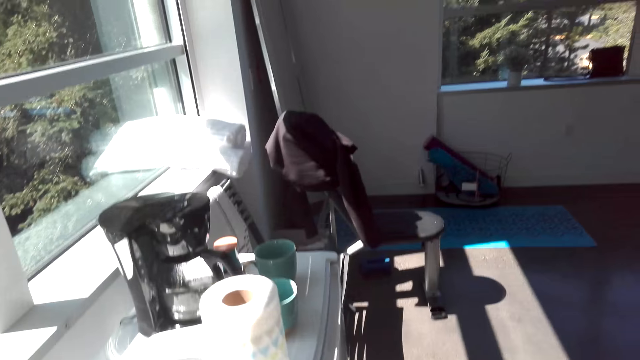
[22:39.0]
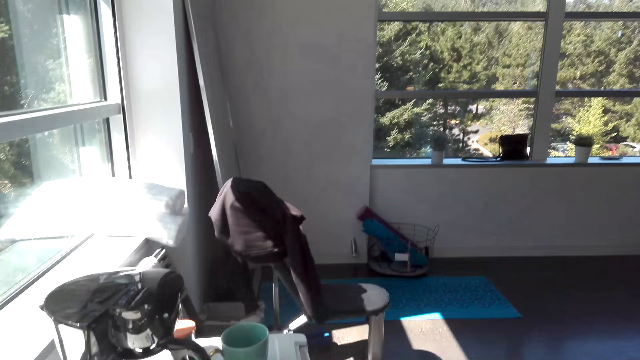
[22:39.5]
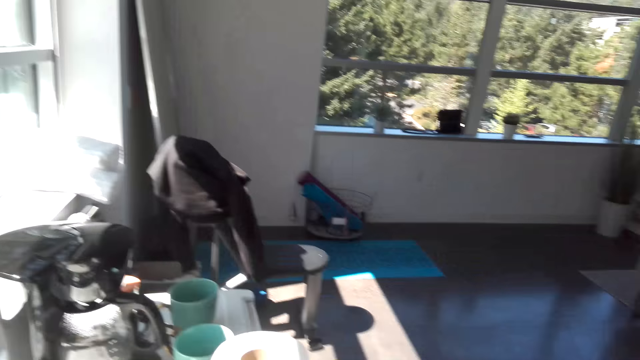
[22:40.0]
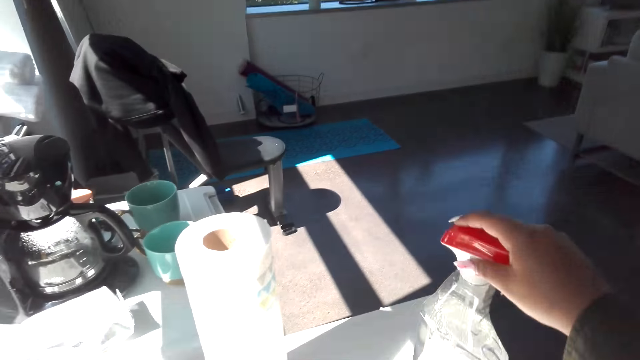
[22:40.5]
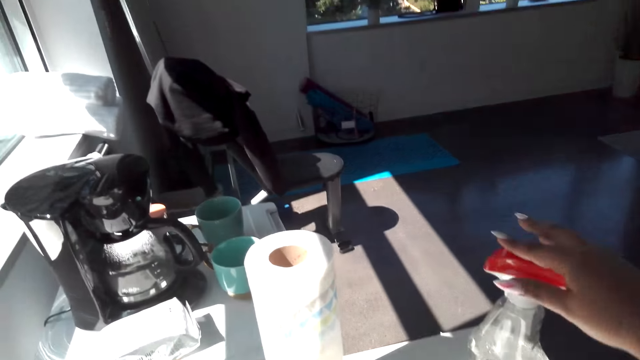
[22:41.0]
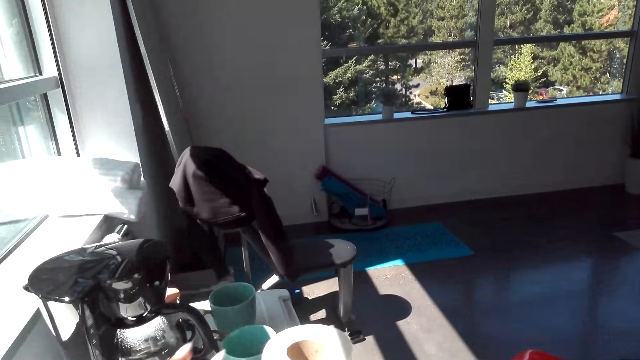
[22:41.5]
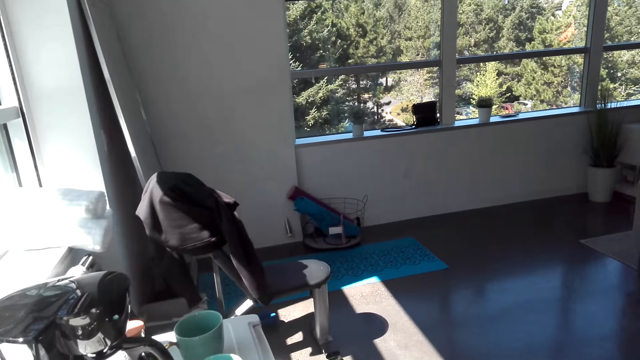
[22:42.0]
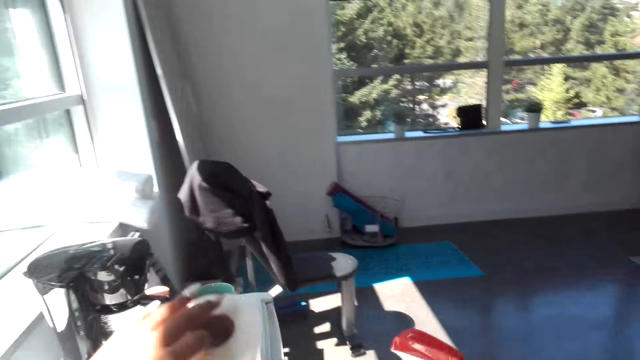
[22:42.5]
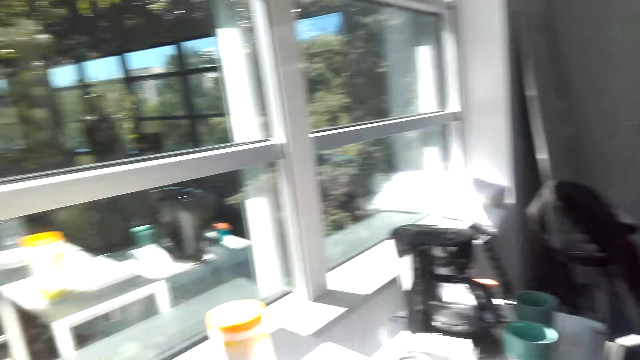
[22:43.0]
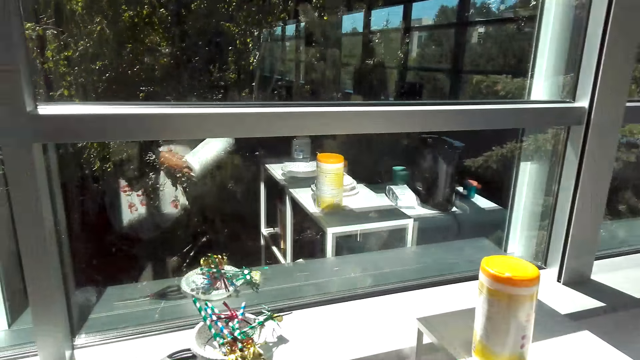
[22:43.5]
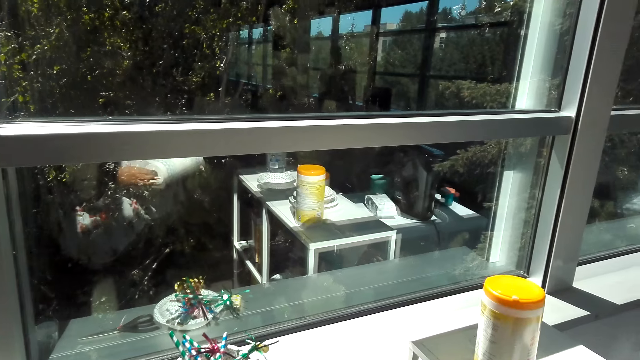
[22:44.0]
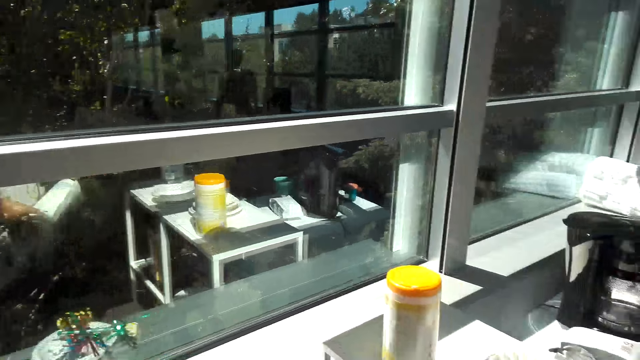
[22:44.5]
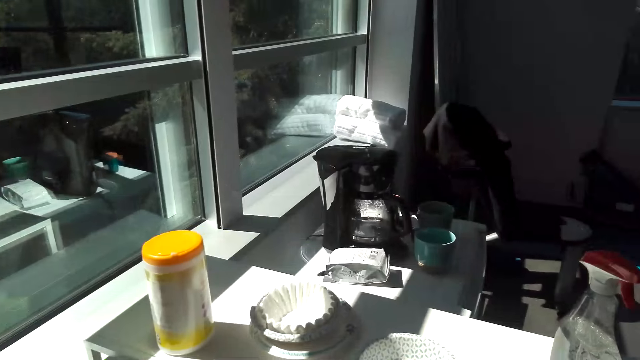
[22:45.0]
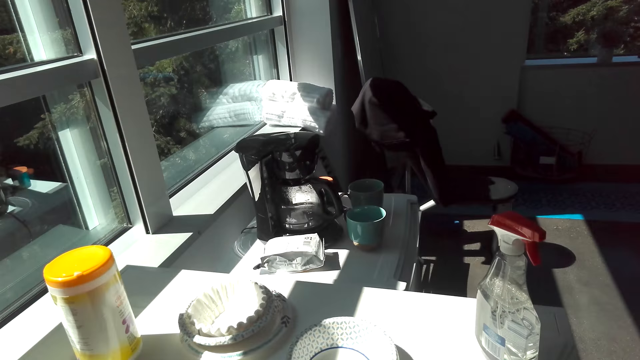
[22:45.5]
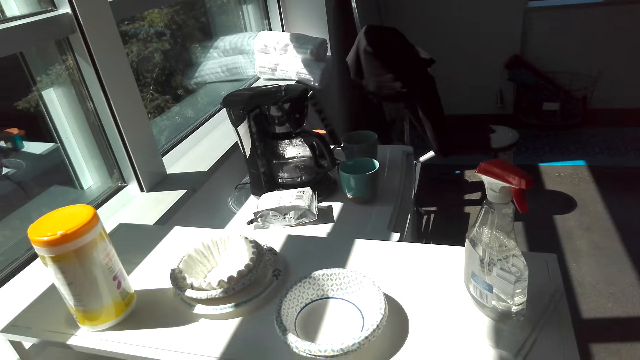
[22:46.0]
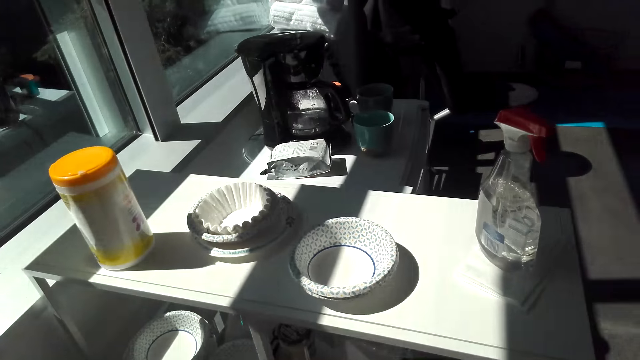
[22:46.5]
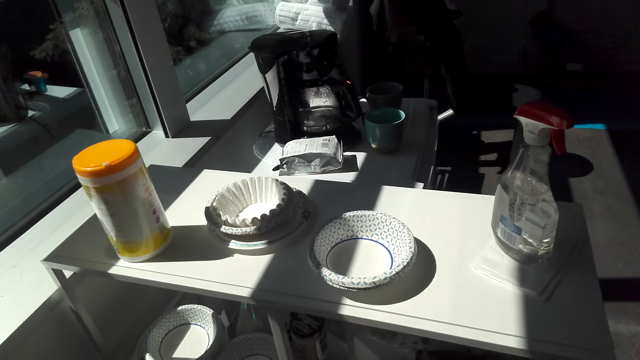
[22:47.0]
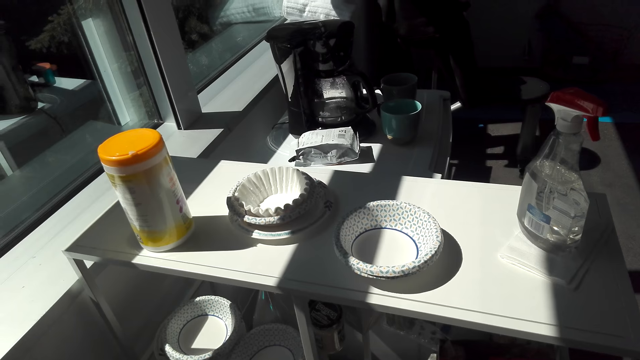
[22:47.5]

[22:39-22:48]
The camera wearer puts the sprayer on the table. They hold a bottle. They pick the tissue paper from the table. They walk around the room.

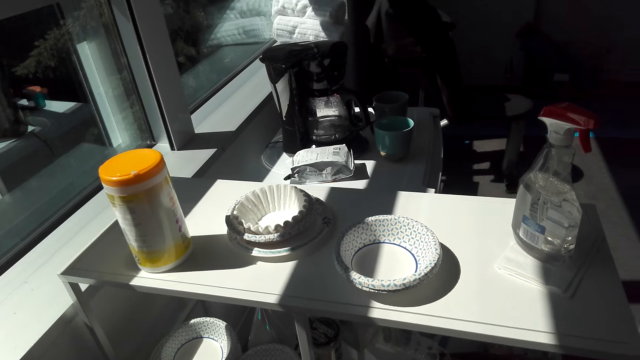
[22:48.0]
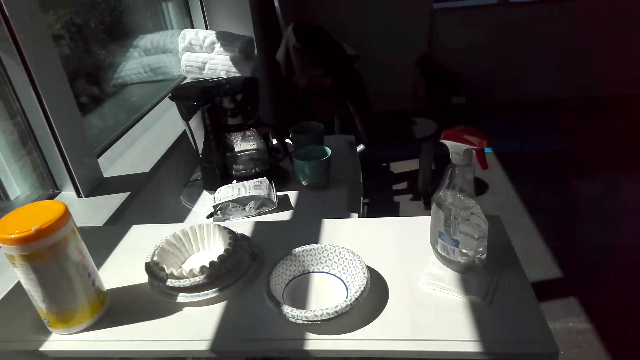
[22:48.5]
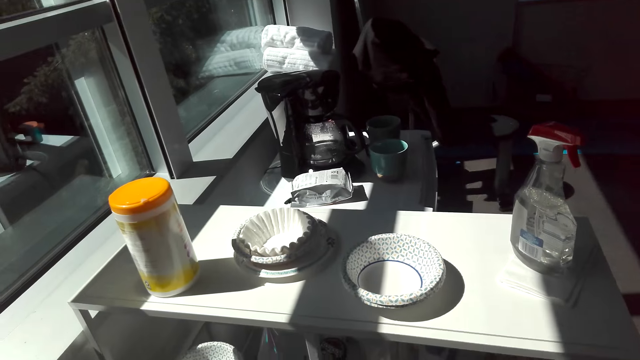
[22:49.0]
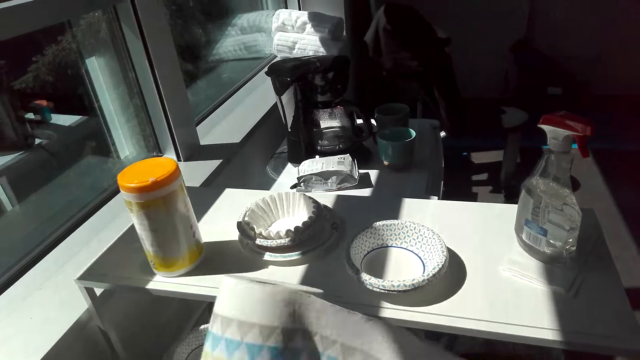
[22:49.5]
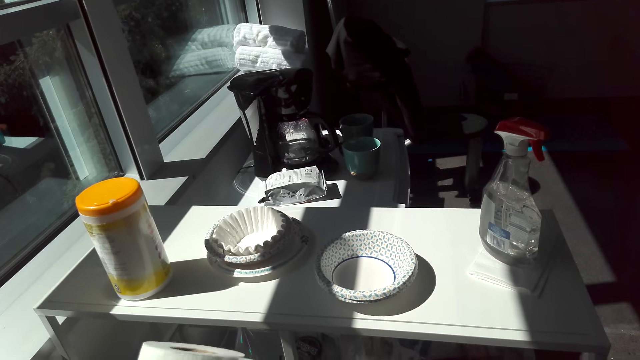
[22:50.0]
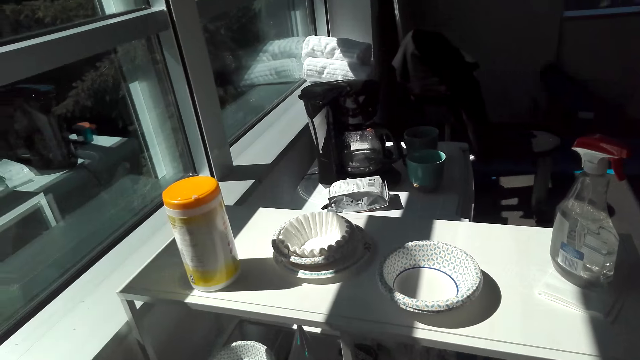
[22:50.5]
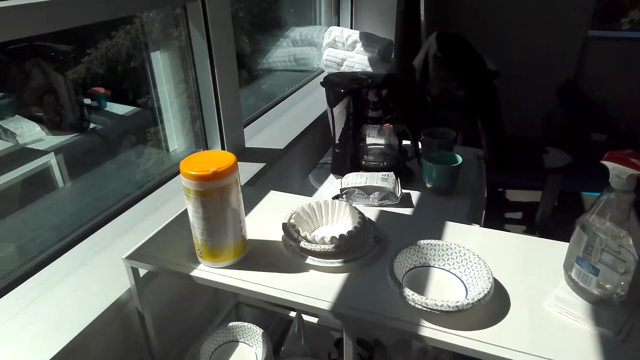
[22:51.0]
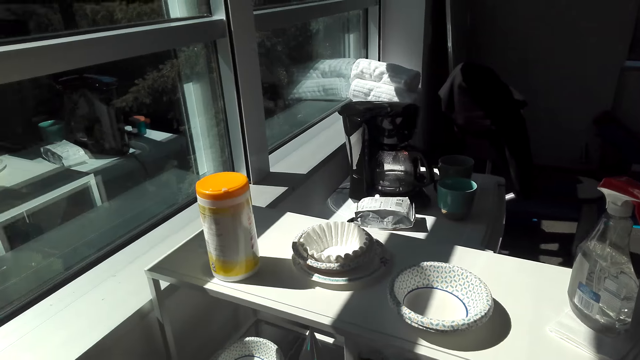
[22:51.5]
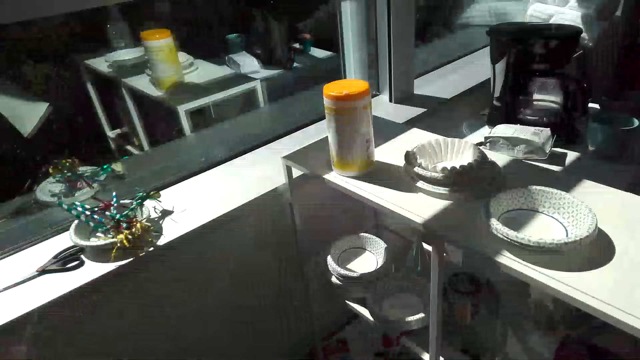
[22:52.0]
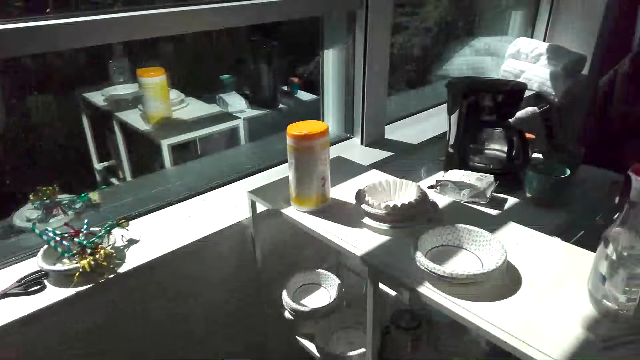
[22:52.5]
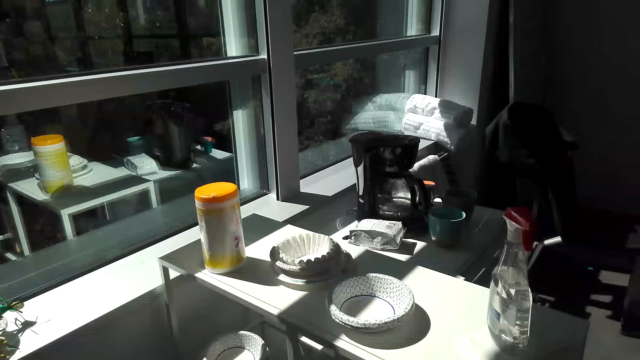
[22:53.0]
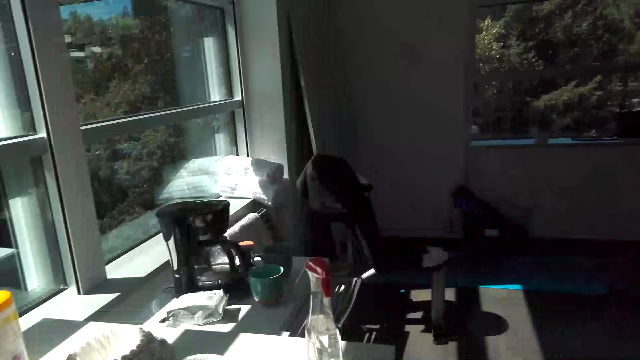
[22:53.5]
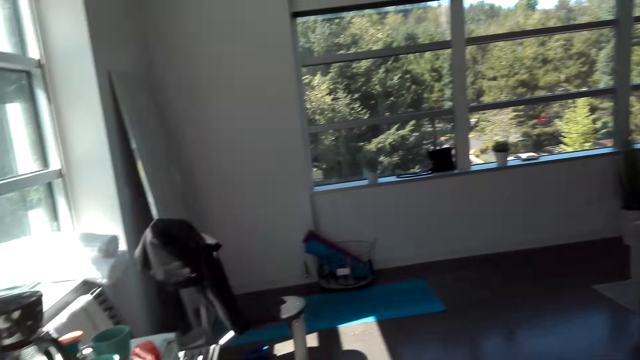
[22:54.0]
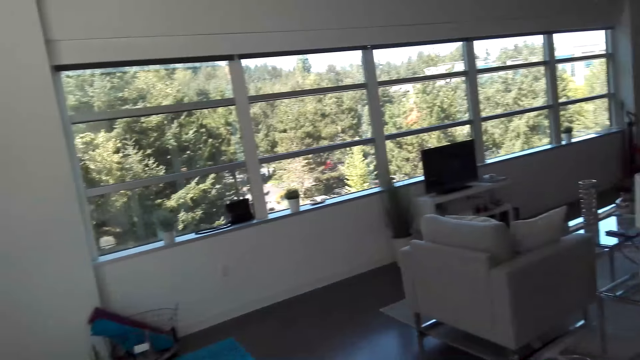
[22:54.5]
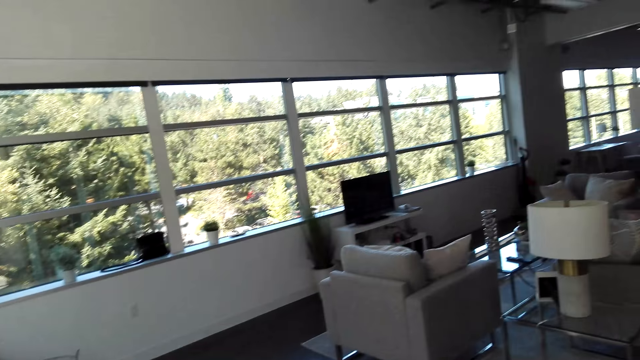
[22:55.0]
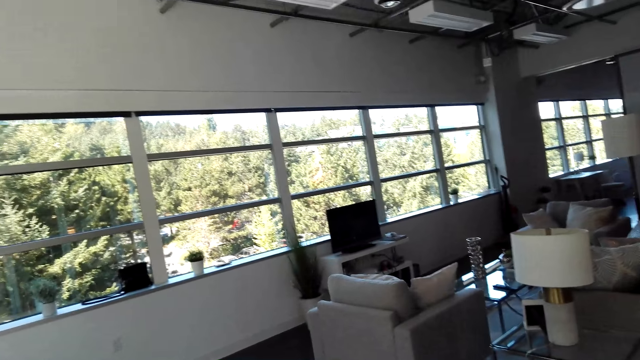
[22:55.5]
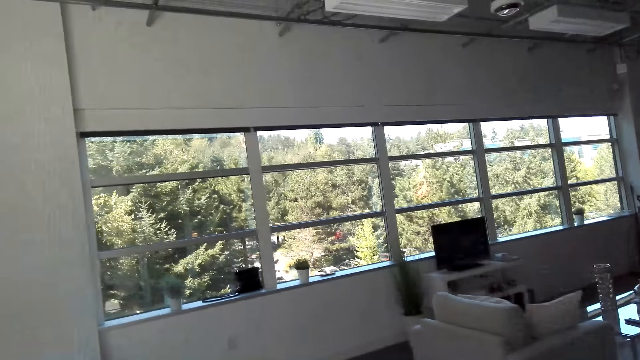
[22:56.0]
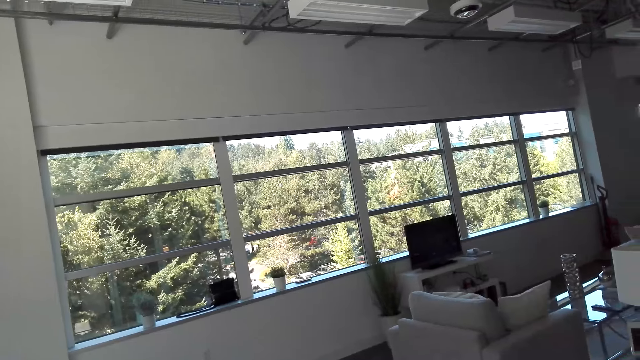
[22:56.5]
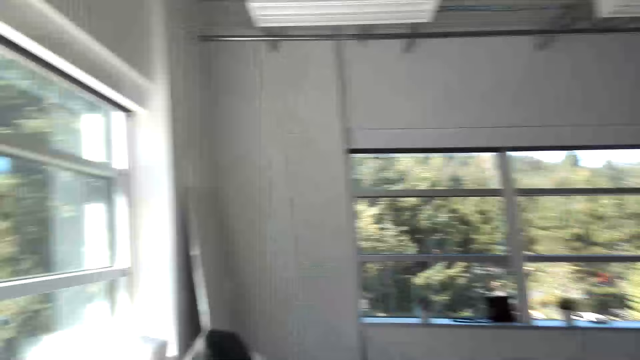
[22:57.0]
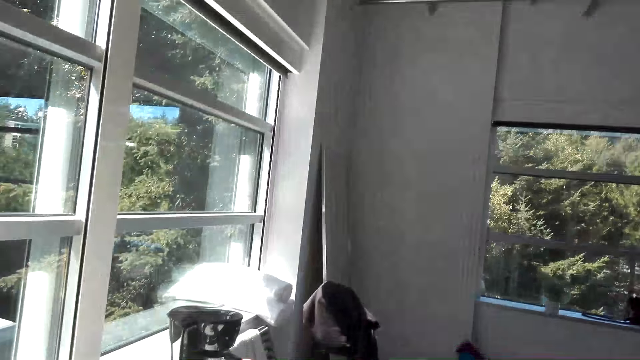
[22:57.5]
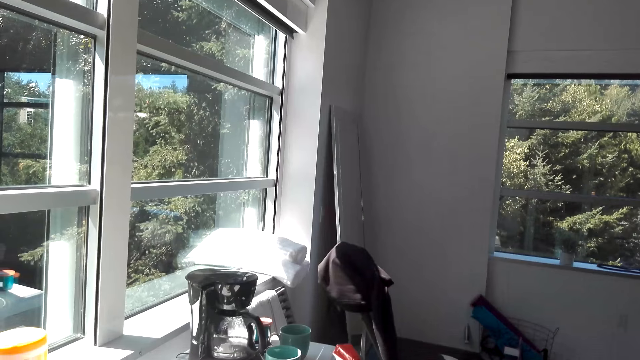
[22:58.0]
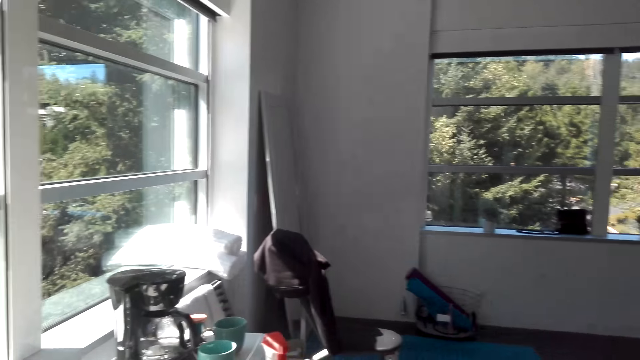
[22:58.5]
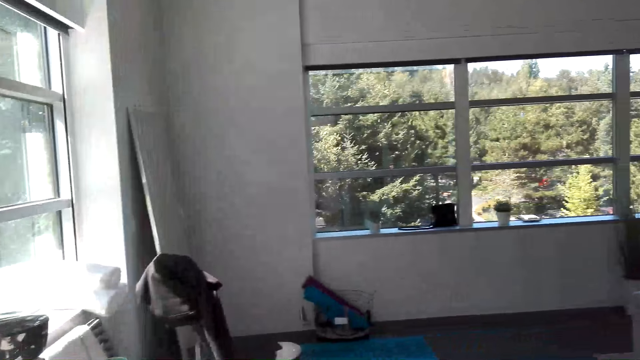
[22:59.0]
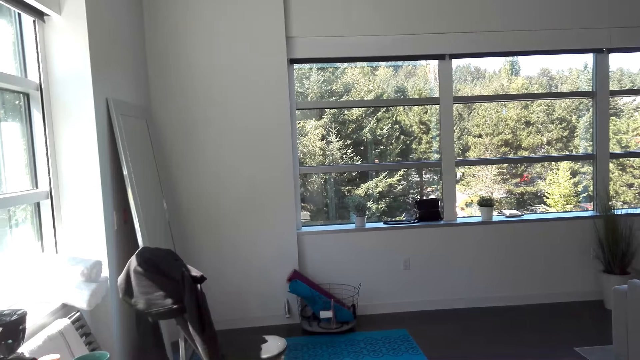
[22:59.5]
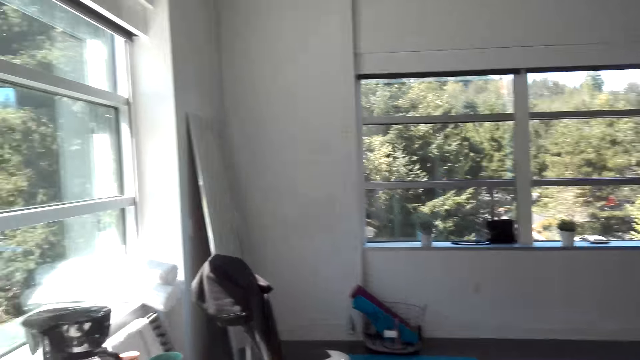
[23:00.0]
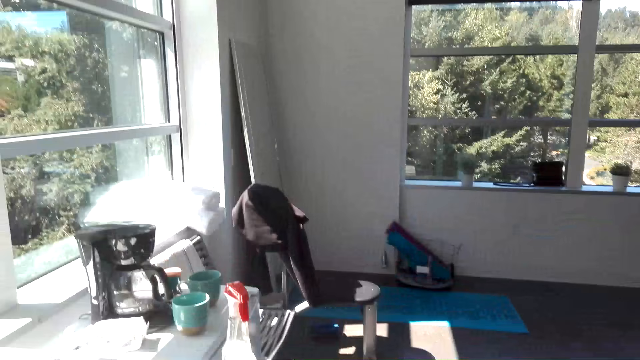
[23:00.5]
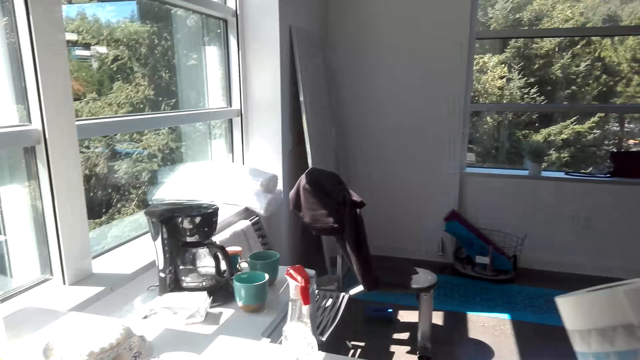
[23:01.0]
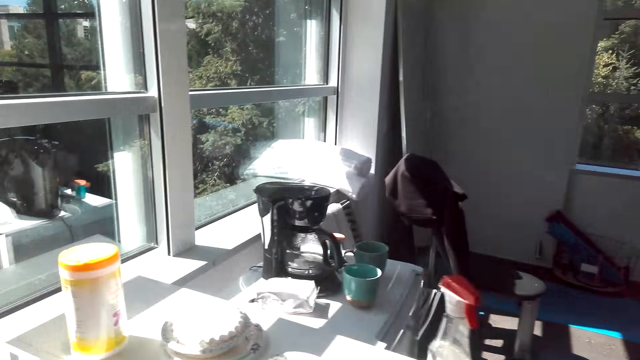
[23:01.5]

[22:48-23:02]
The camera wearer pulls a paper towel. They look around the room.
